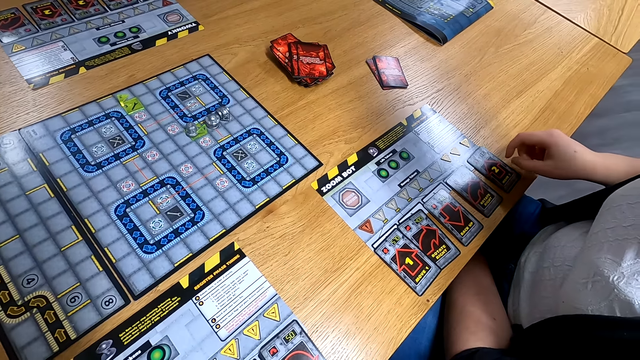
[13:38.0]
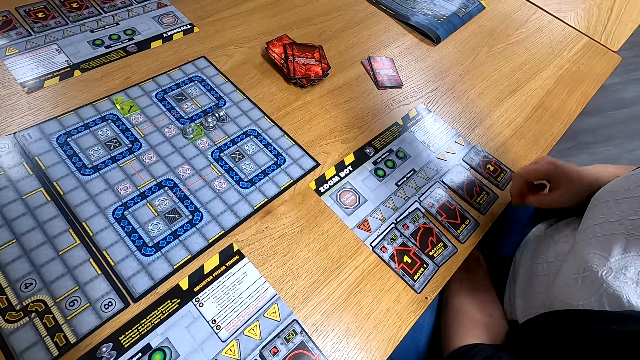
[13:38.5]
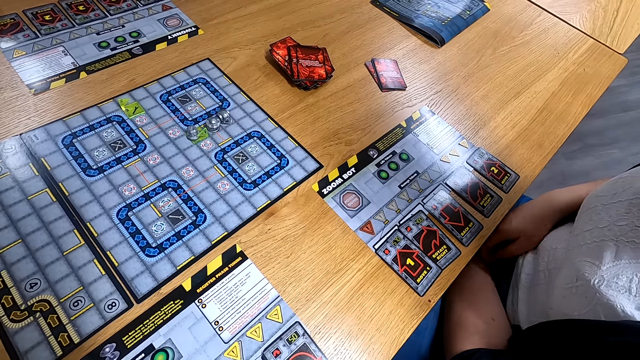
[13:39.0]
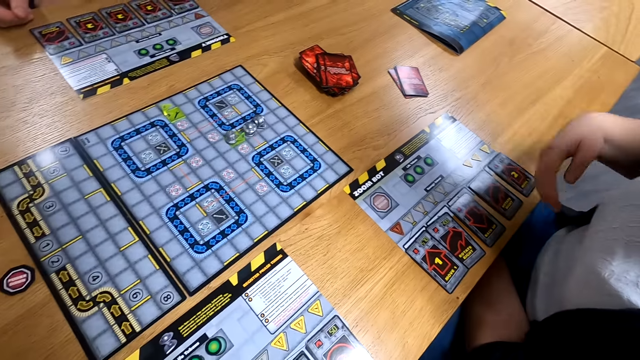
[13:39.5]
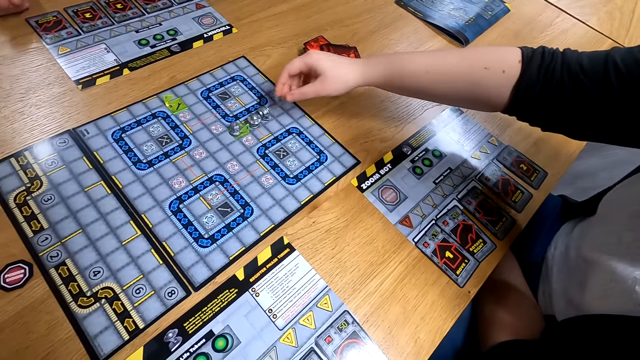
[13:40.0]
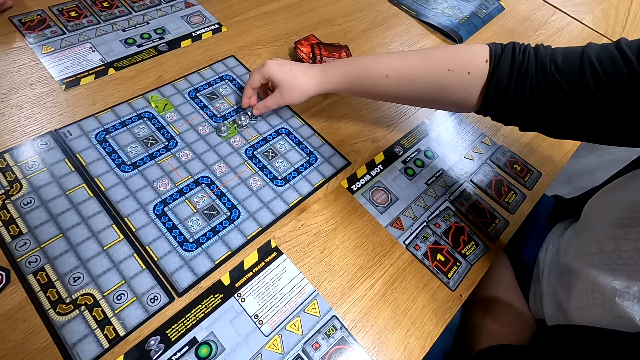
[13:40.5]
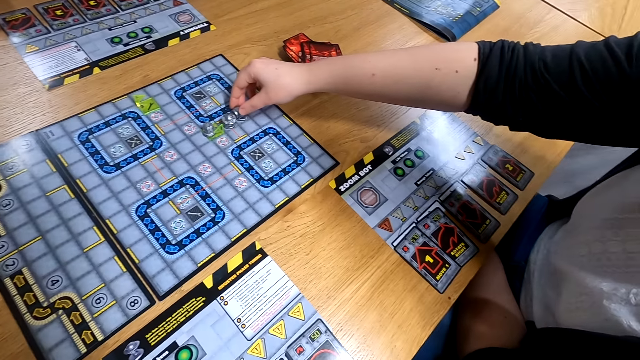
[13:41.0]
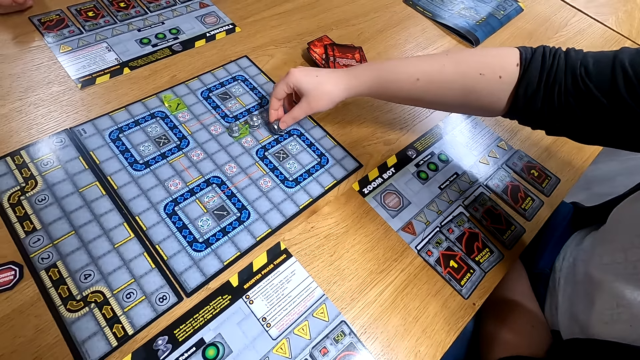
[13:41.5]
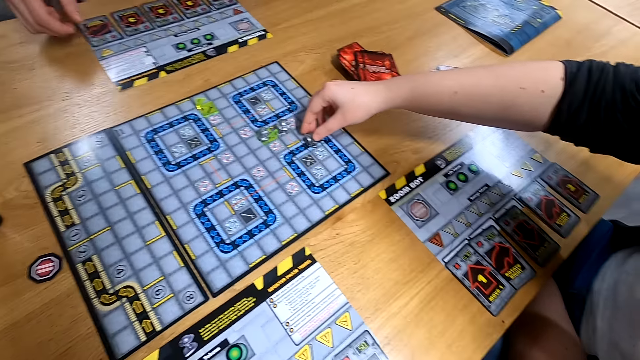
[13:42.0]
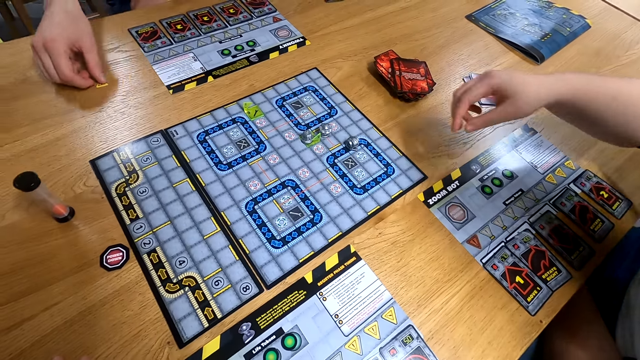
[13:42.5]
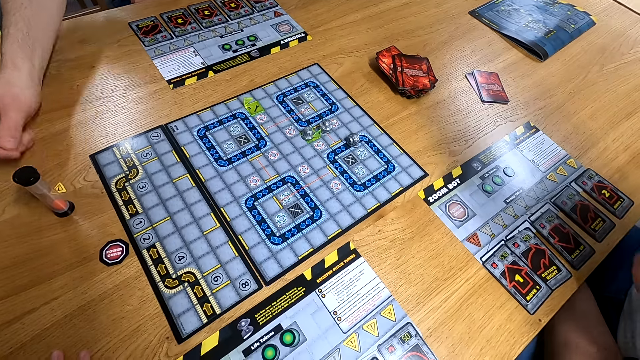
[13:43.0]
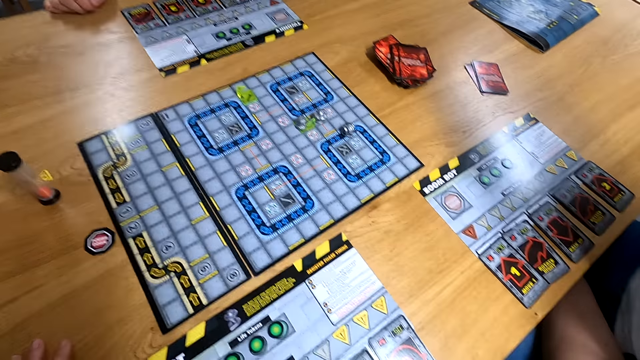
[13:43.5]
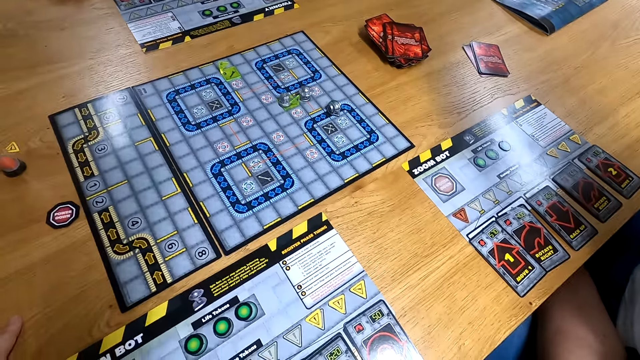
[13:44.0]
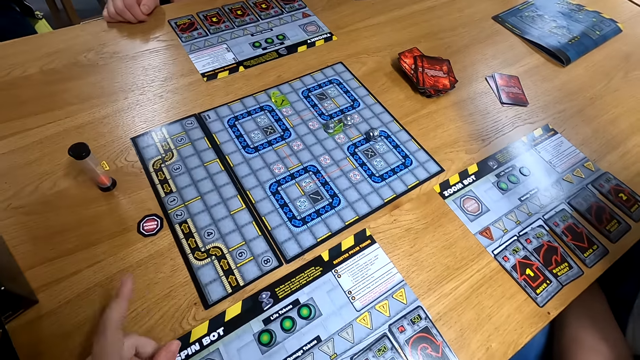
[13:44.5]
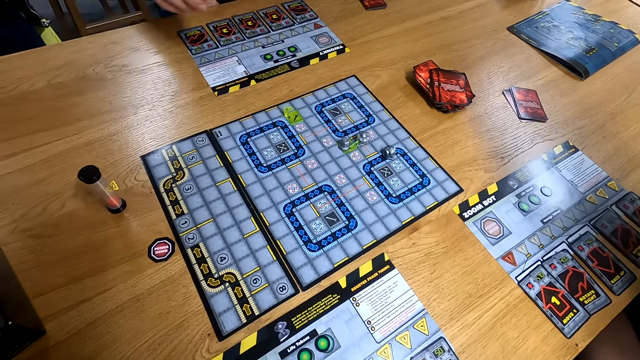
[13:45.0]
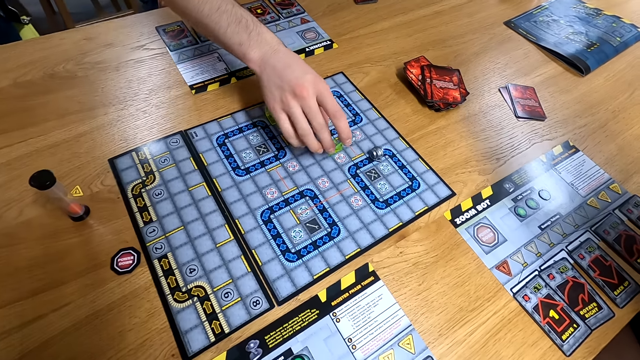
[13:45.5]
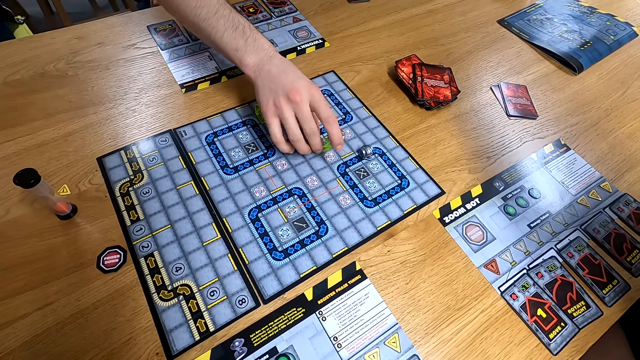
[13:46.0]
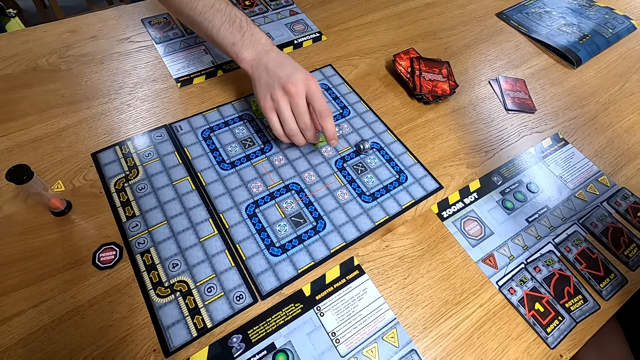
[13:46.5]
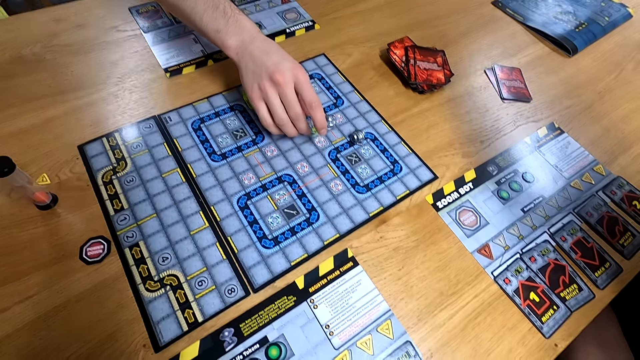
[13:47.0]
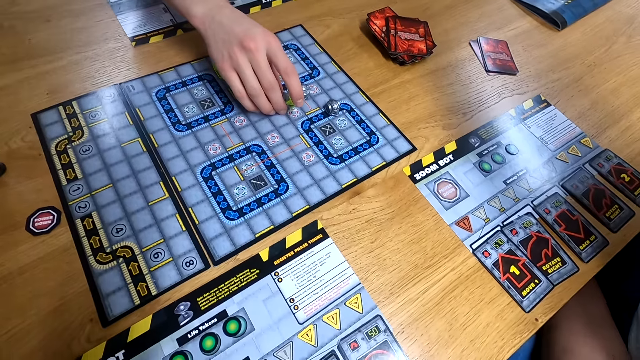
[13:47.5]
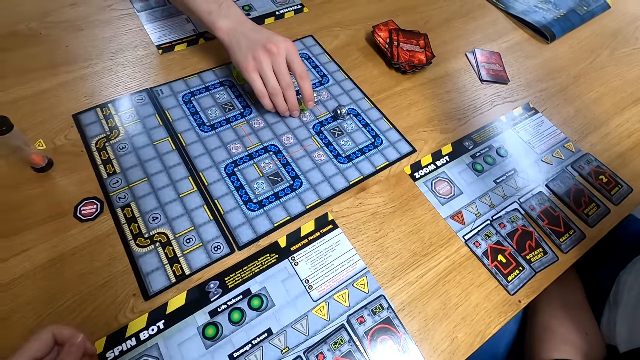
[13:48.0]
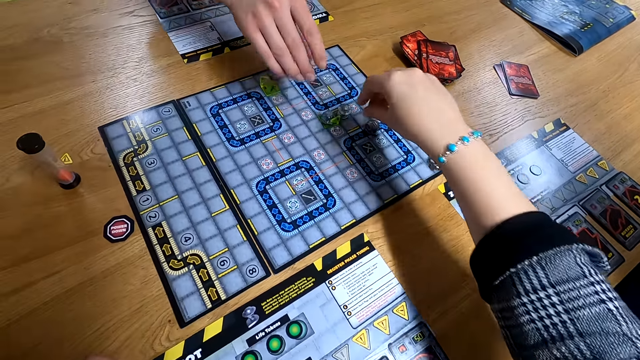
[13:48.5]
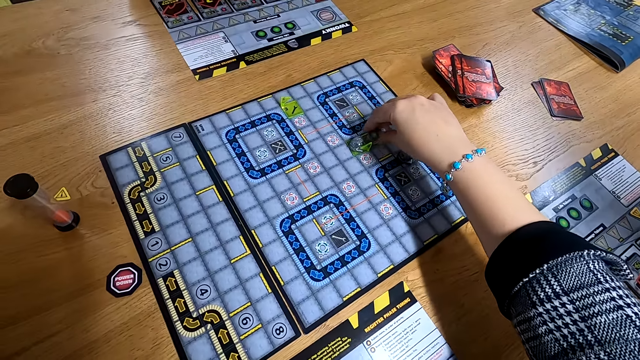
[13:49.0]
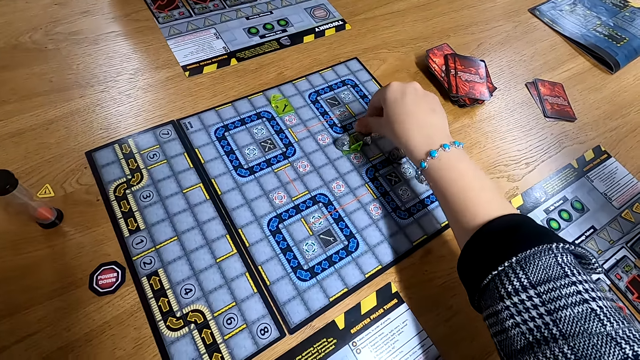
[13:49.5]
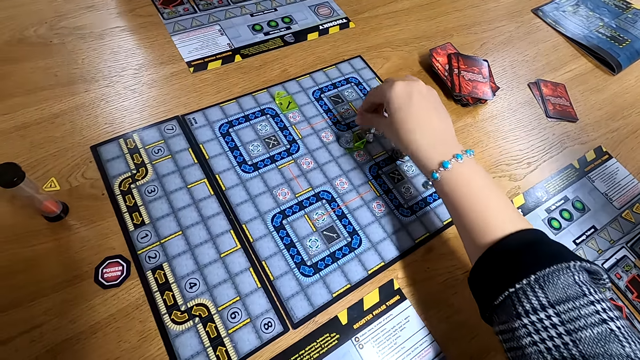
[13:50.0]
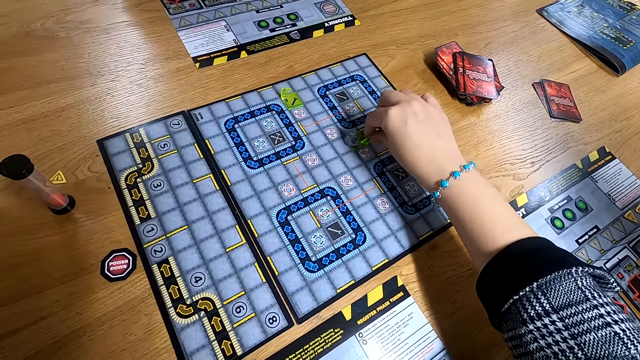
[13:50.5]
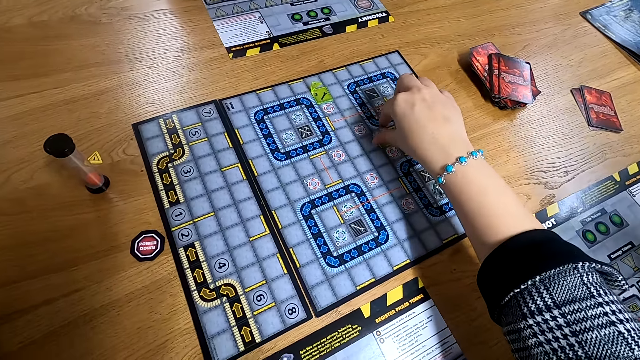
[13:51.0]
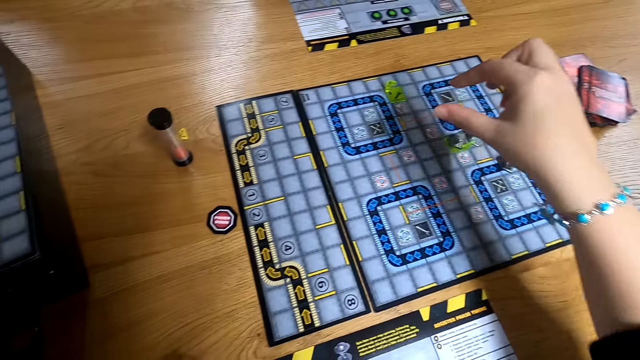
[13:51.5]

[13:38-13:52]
The woman moves the game piece on the board with her right hand. A man moves the game token along the table with his right hand. The camera wearer gestures with her left hand. A person takes something. Another man adjusts a robot with his right hand on the board game. The camera wearer takes something and adjusts the robot with his right hand on the board game.

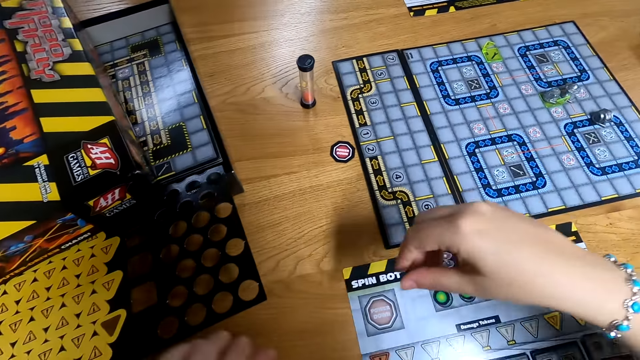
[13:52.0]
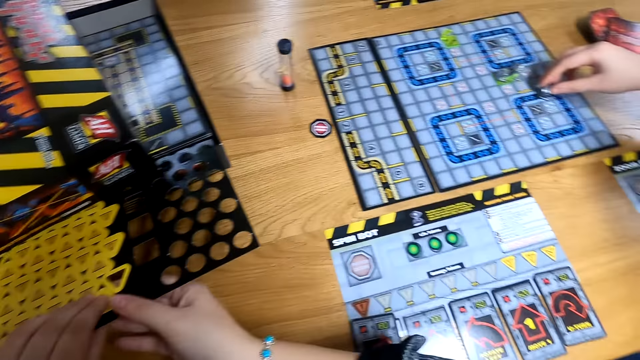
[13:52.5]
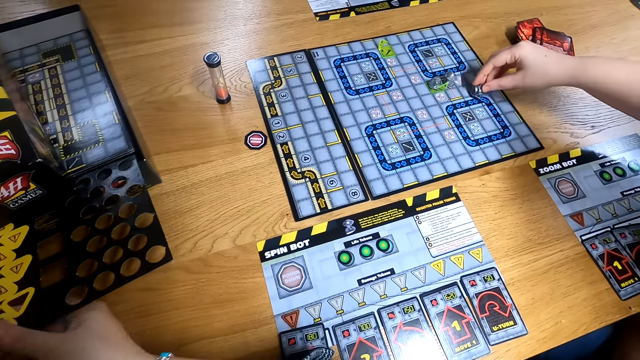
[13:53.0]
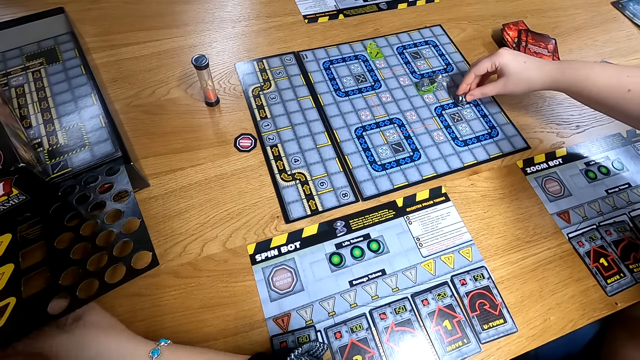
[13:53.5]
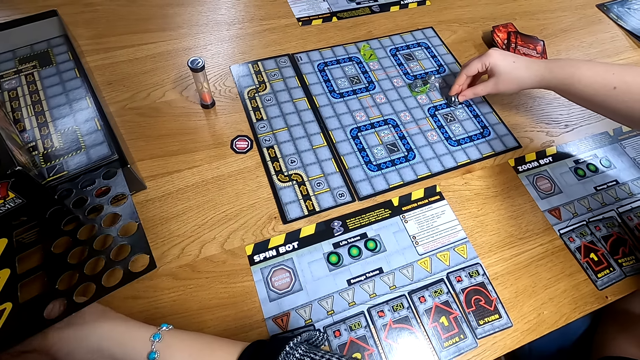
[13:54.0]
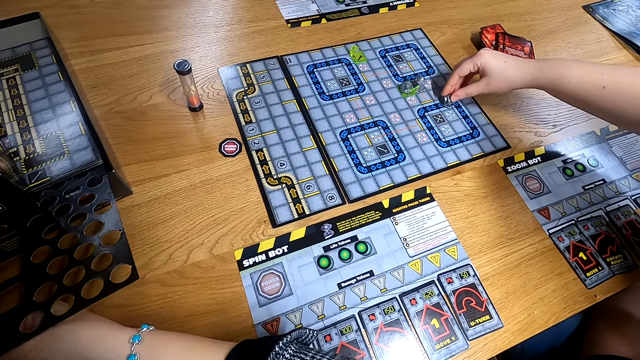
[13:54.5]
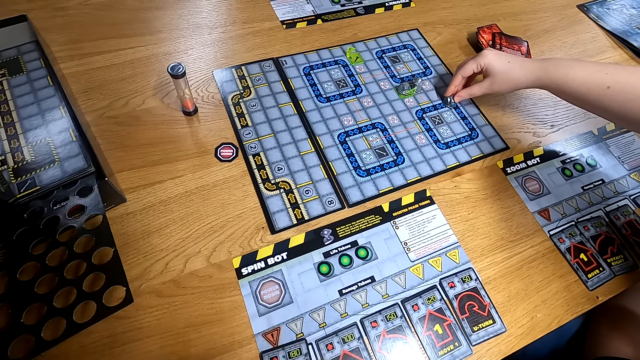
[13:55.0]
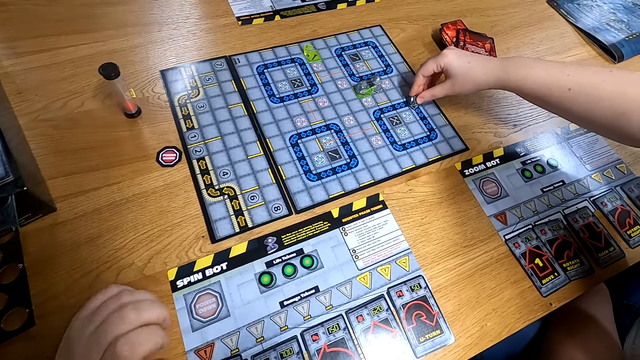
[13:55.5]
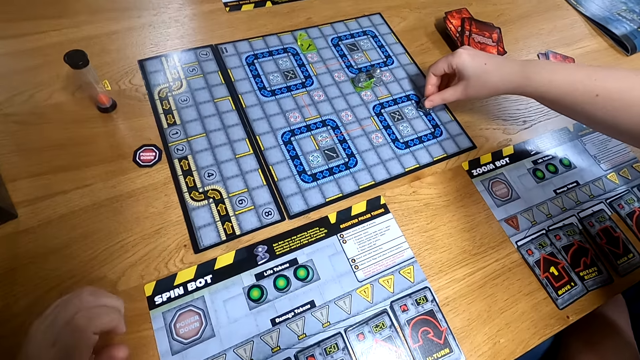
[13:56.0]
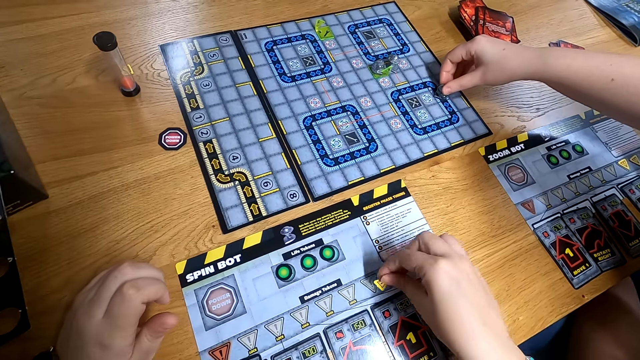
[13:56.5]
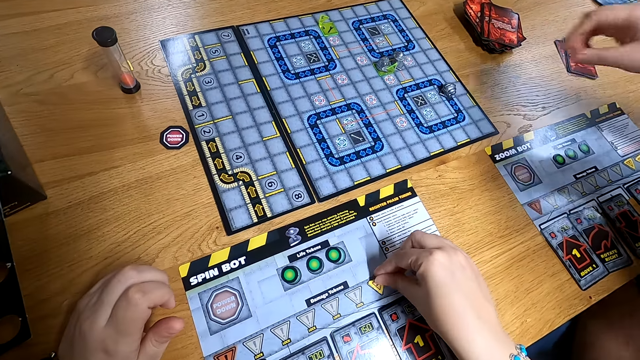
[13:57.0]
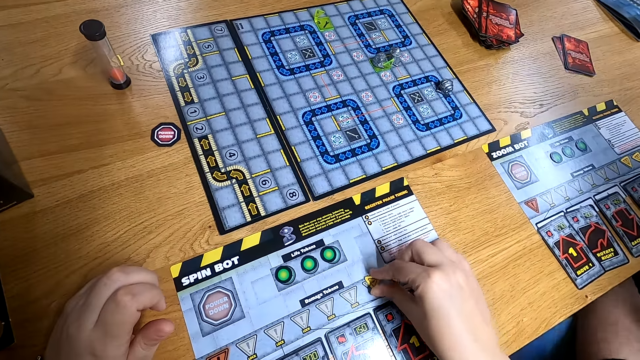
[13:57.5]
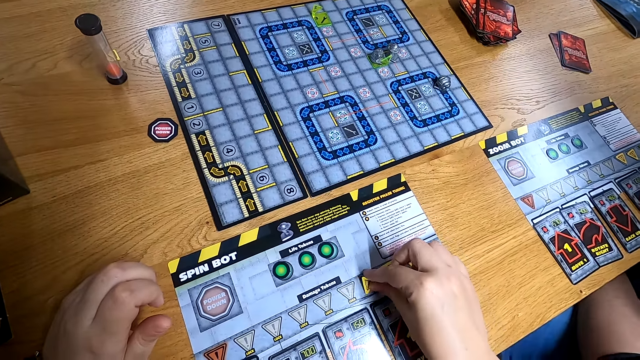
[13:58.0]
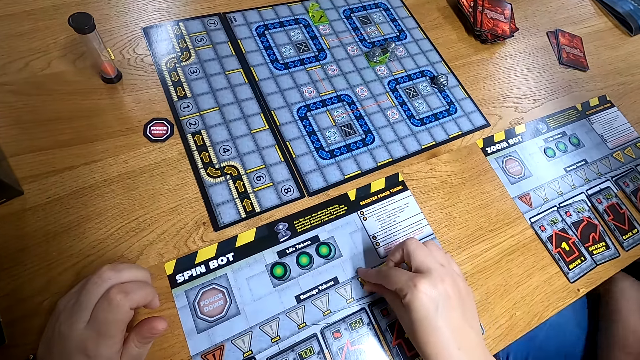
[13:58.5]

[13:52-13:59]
The camera wearer removes a chip from a game pack on the table with his hands. A man moves the robot with his right hand on the board game. The camera wearer drops the chip on a program on the table with his right hand. He adjusts the chip on the program with his right hand.
